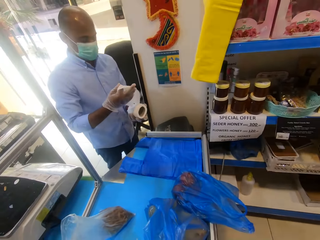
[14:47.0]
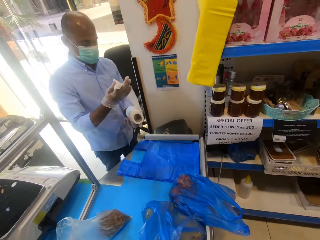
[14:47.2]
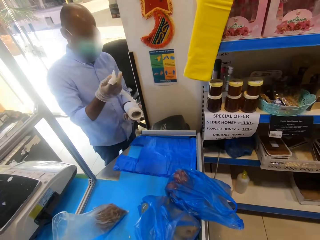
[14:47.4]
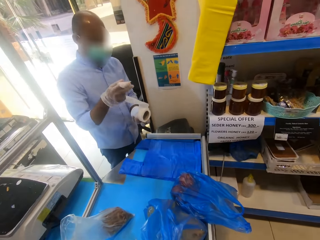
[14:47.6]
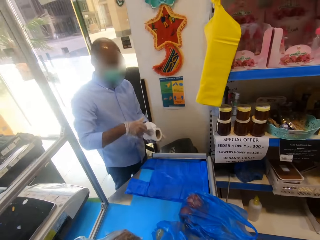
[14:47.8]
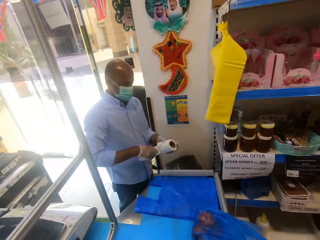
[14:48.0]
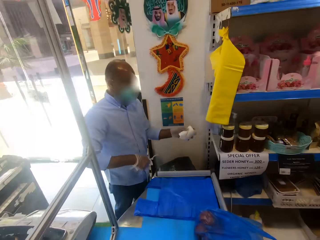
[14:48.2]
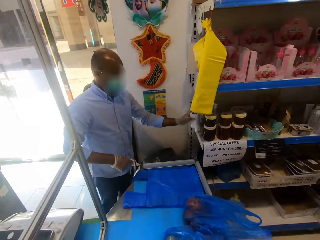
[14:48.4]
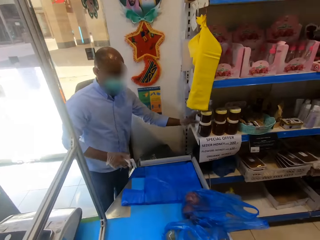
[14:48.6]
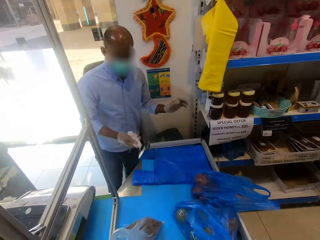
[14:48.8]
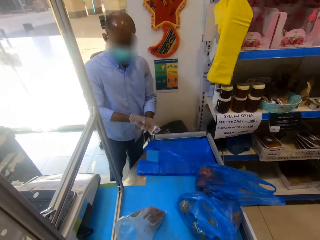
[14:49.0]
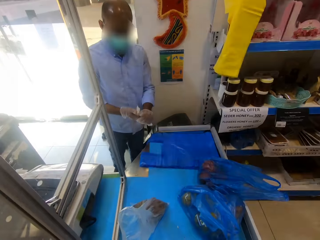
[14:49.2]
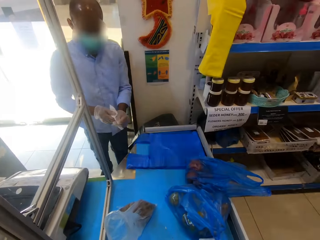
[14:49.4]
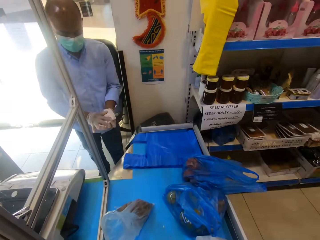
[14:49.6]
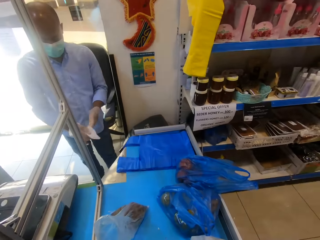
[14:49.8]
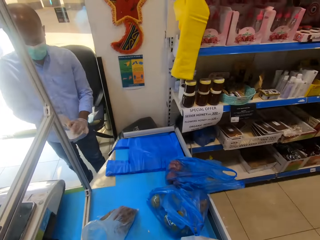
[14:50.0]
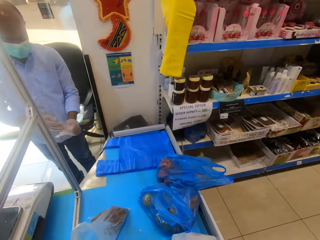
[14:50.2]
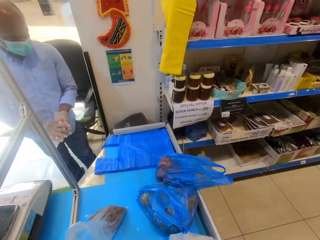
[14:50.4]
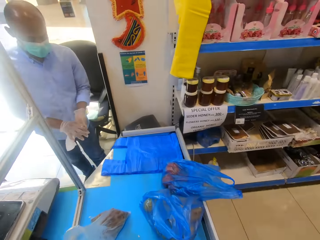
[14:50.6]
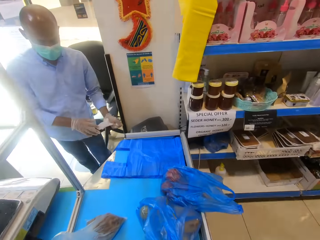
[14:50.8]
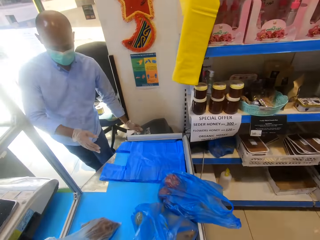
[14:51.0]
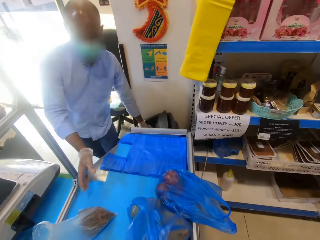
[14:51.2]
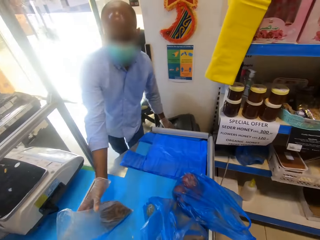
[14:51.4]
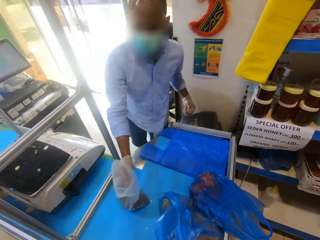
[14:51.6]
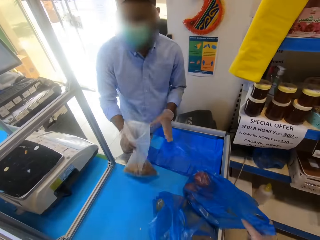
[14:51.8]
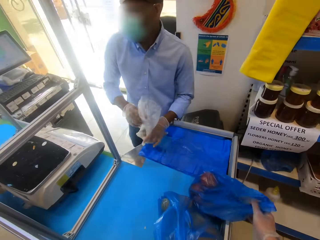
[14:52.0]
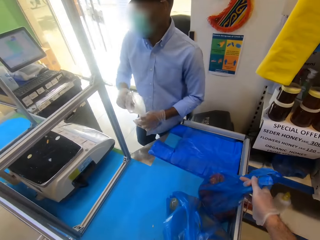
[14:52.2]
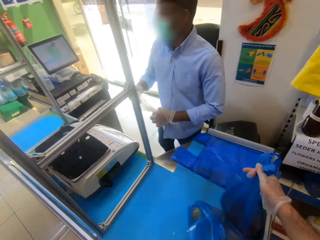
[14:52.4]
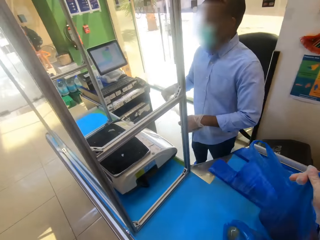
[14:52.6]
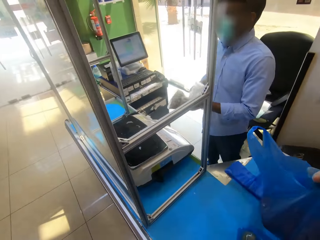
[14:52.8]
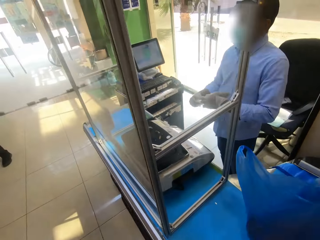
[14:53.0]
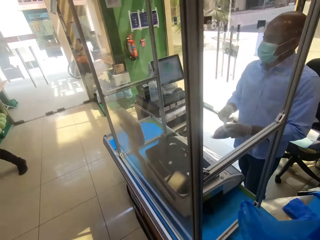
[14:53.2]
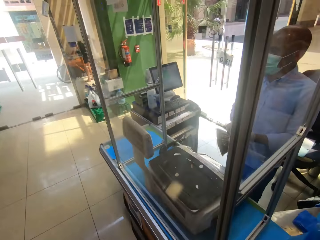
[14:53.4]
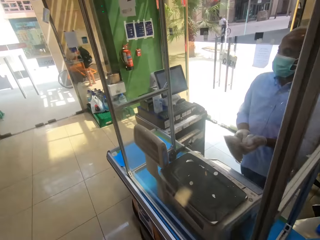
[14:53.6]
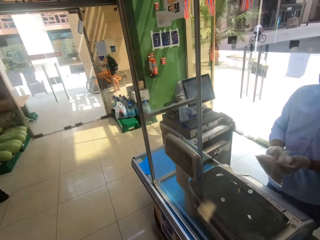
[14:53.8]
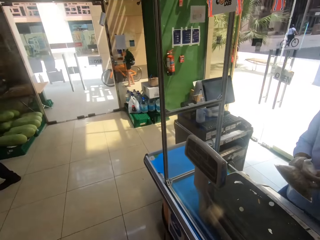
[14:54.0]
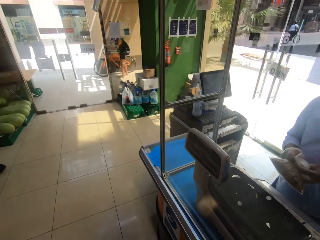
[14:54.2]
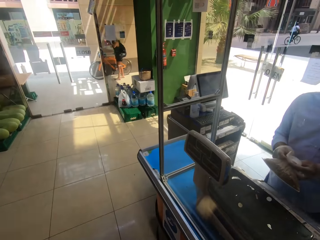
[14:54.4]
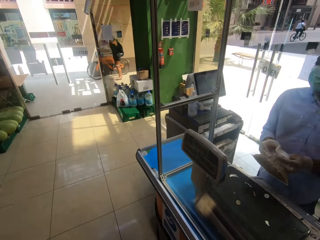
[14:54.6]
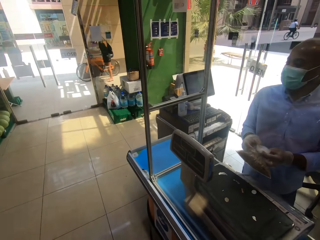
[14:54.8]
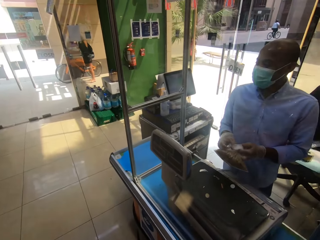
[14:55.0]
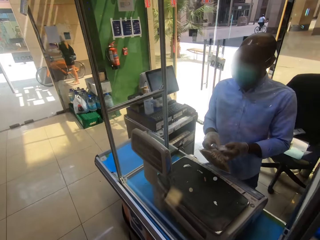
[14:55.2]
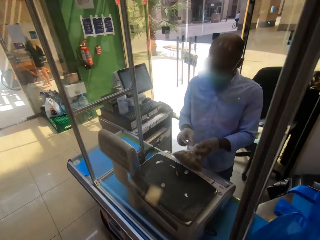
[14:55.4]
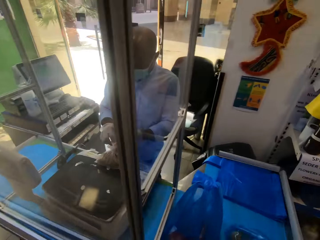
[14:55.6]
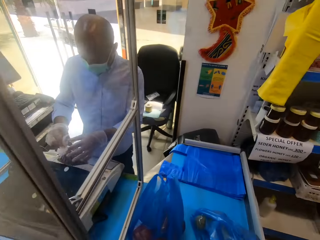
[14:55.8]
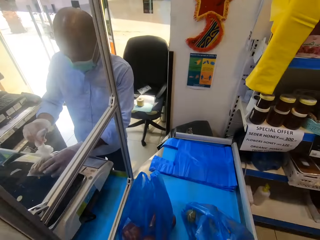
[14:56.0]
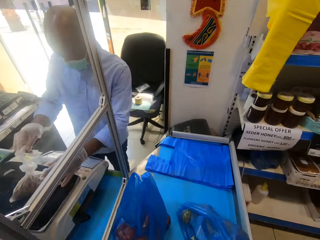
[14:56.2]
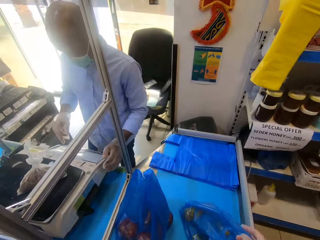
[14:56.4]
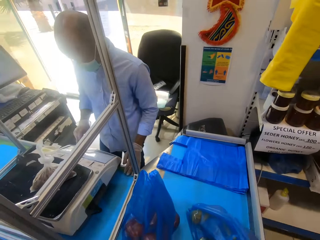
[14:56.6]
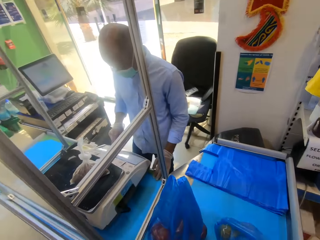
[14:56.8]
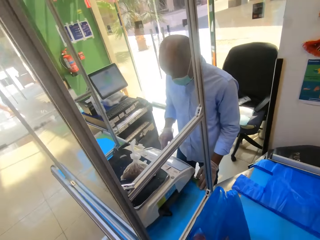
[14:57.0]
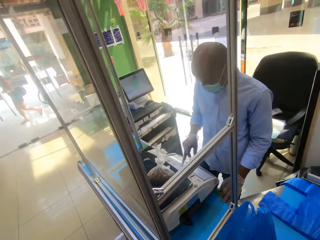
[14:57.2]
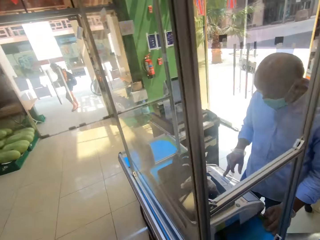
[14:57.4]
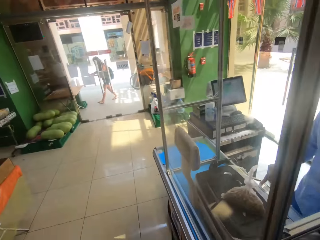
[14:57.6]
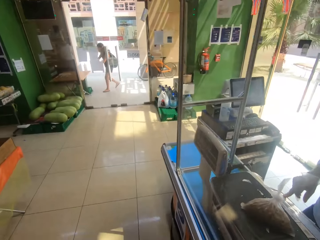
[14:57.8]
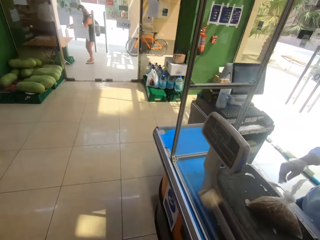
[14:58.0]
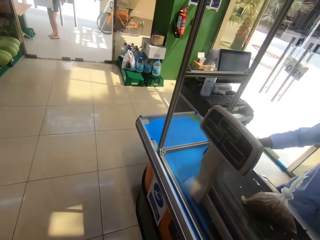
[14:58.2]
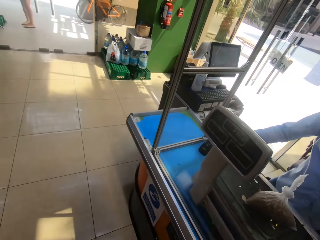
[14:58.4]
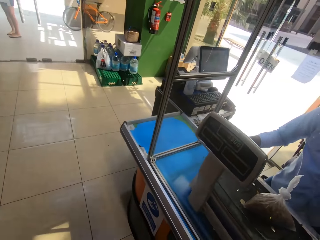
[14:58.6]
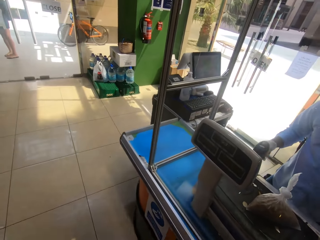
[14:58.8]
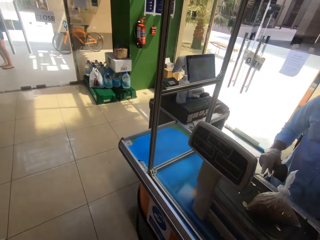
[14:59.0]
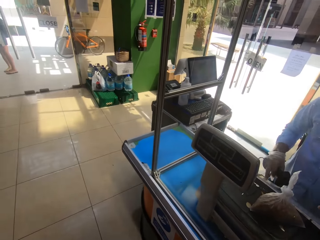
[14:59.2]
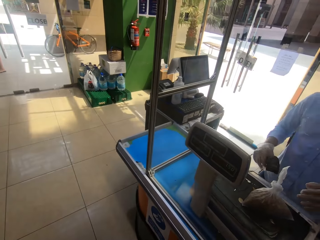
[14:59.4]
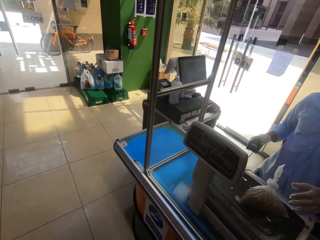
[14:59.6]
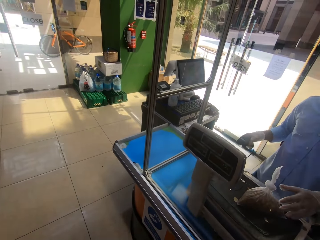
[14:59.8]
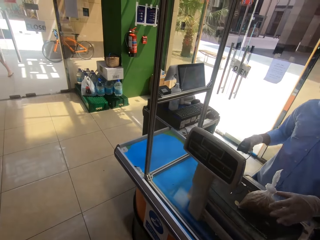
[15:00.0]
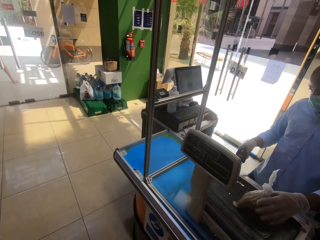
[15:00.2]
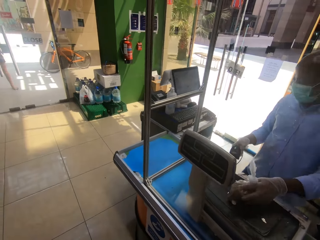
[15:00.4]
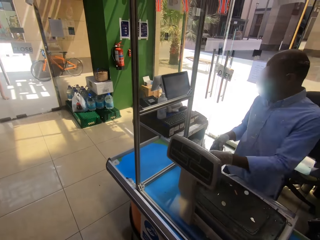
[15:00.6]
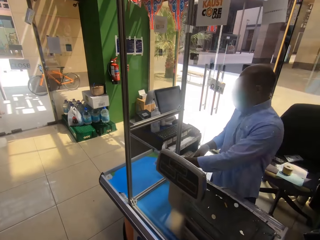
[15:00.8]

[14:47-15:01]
The camera wearer pays for the products. A man takes the polythene from the table, ties the polythene, puts the polythene on the weigh machine, operates the weigh machine and takes something from the table.

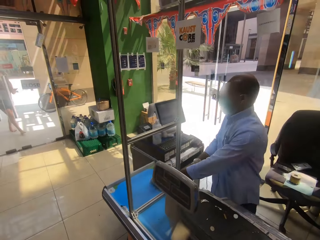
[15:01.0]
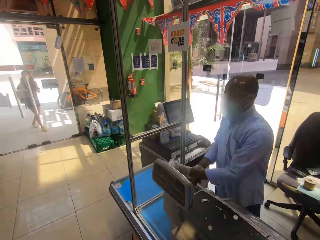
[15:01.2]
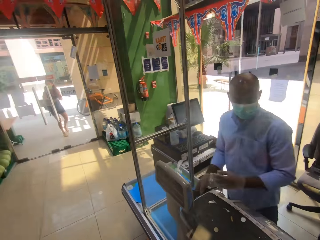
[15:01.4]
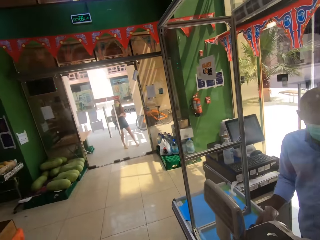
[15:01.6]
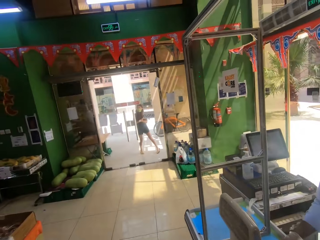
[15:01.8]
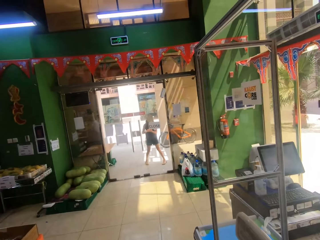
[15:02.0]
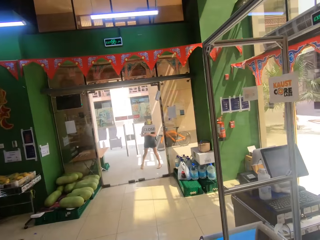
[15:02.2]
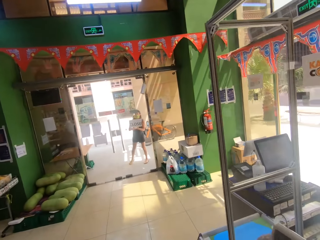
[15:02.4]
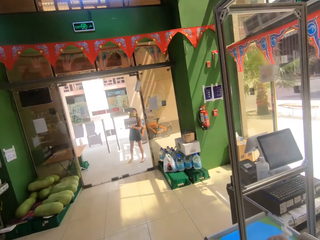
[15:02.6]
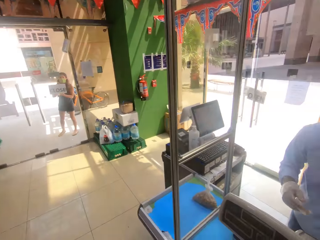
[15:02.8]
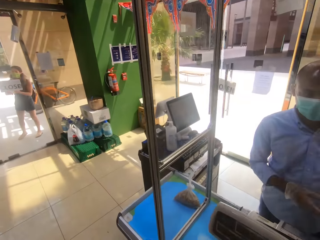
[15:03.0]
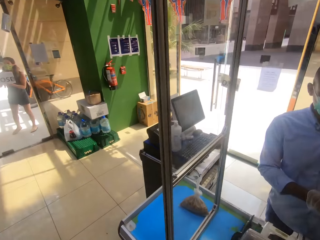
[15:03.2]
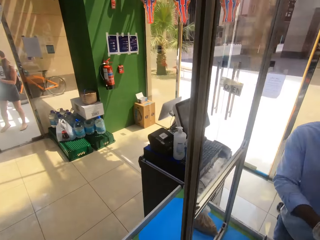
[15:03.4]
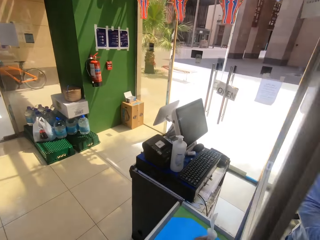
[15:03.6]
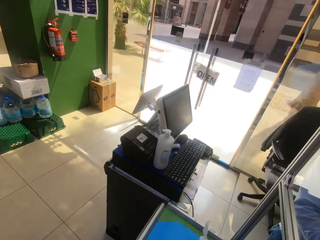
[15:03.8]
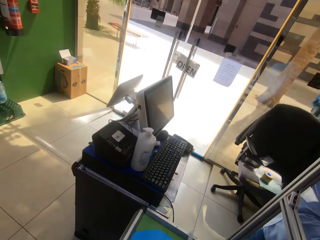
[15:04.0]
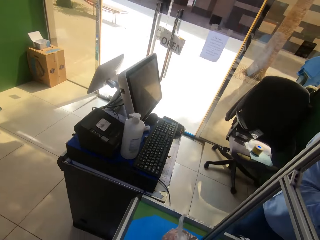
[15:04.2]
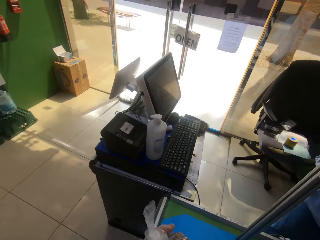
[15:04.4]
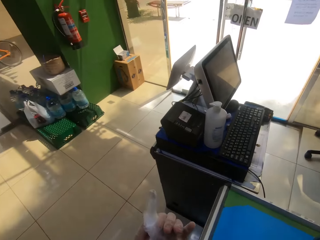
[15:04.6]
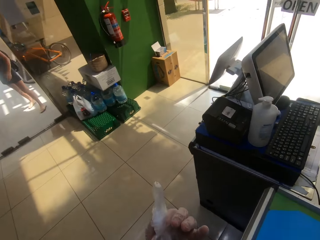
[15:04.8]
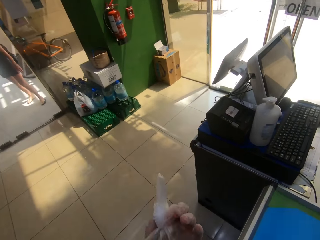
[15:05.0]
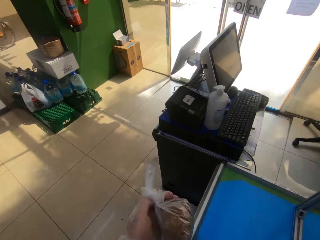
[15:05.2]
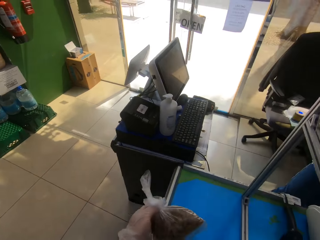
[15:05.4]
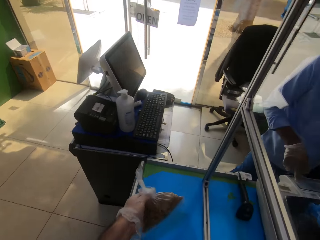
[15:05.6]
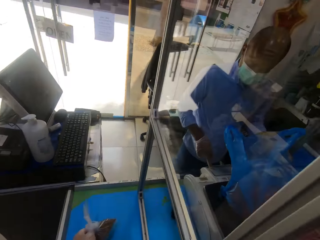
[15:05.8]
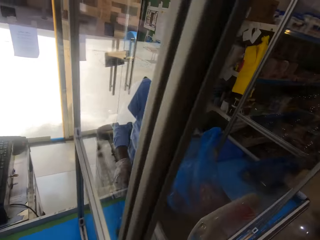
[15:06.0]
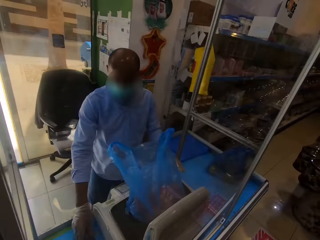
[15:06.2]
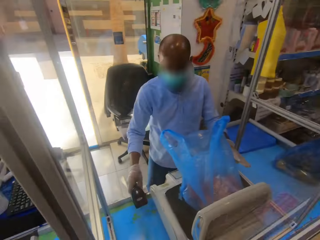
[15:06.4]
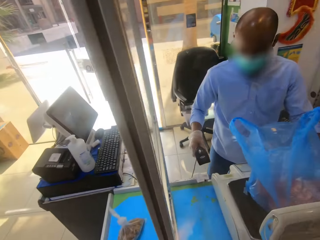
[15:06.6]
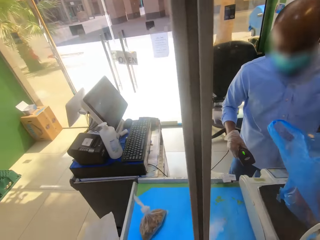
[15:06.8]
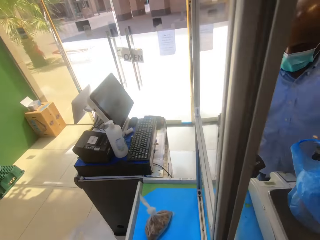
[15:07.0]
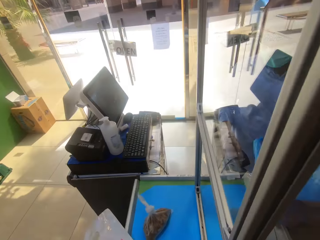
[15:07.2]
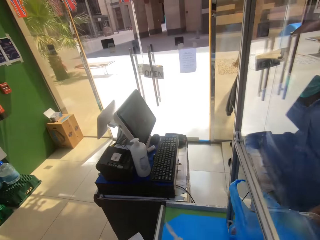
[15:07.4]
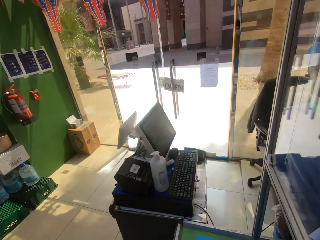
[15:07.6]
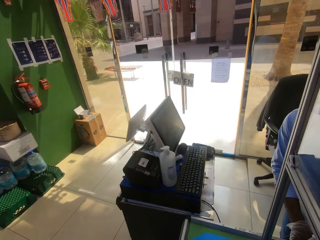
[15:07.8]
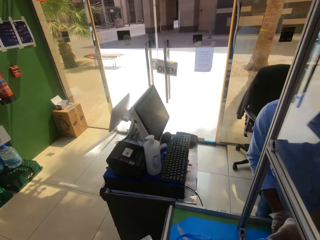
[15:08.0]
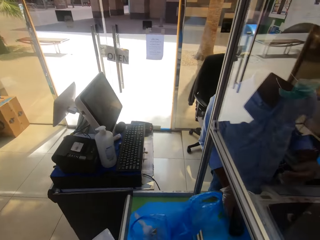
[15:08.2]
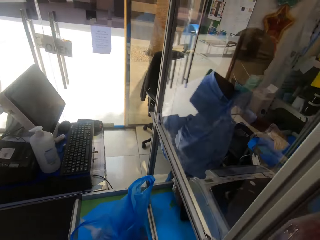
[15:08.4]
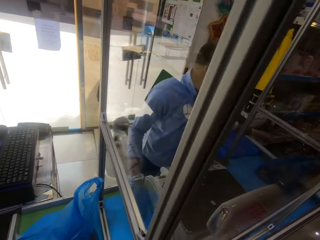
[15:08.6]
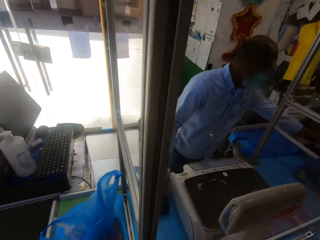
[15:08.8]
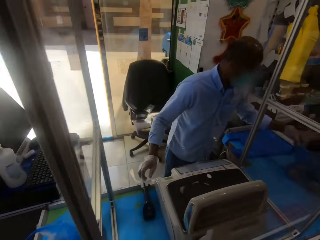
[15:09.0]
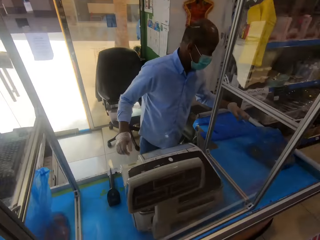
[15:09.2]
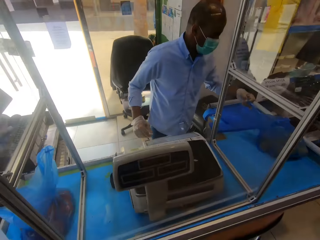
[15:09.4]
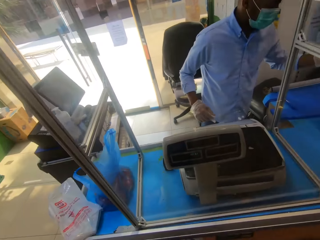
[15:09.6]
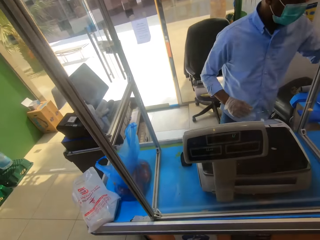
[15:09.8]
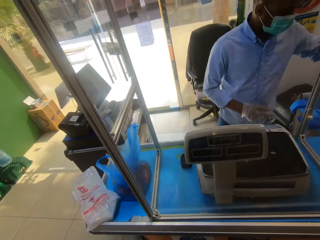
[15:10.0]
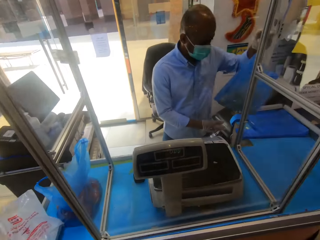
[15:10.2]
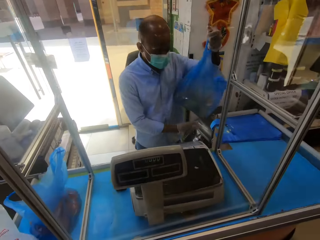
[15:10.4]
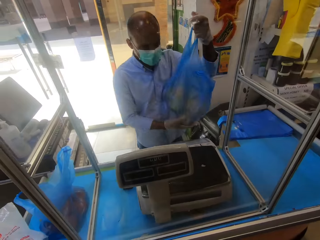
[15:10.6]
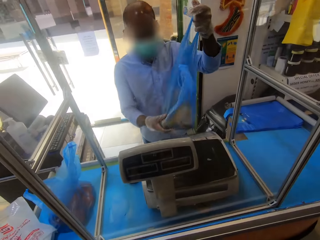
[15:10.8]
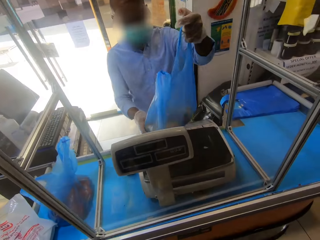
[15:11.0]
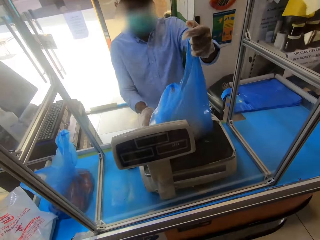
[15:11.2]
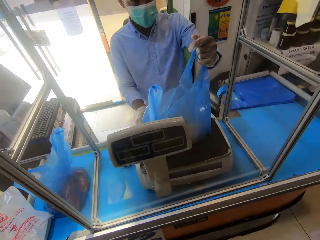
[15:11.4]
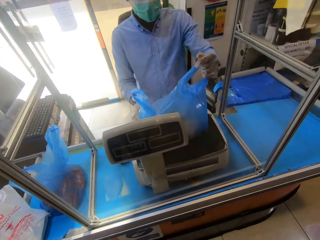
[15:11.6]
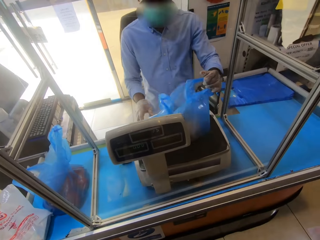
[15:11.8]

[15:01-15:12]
A man puts the polythene on the table. The camera wearer takes the polythene from the table. The man removes the paper bag from the weighing machine, takes the paper bag from the table and puts the paper bag on the weighing machine.
